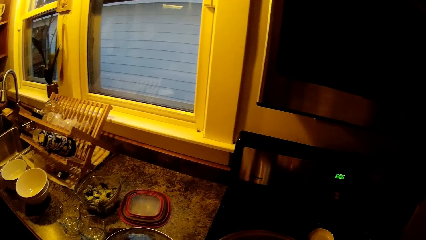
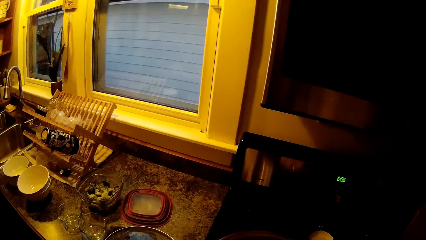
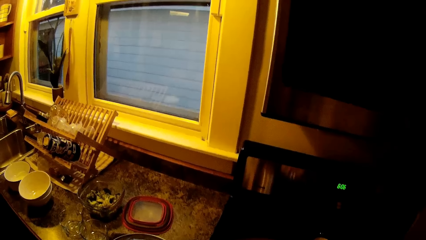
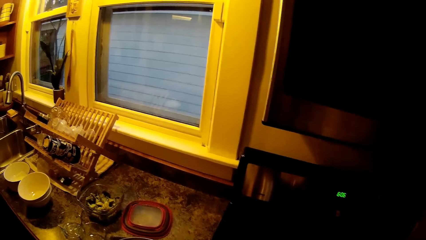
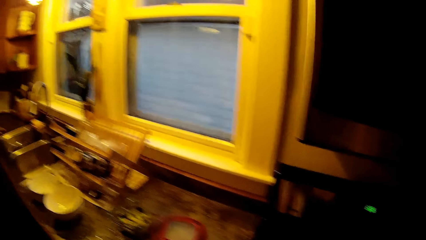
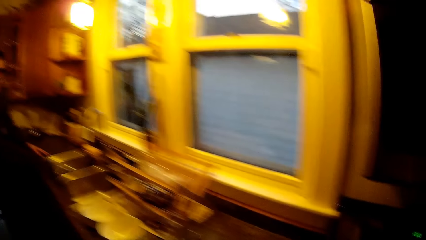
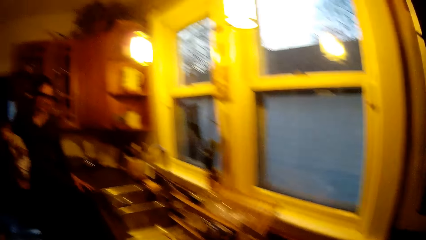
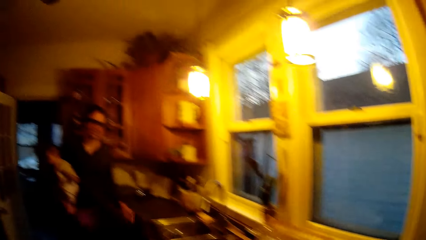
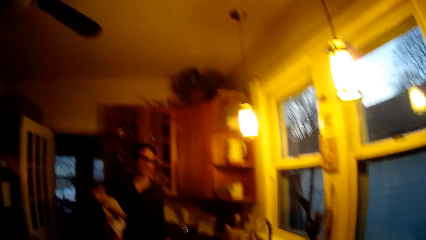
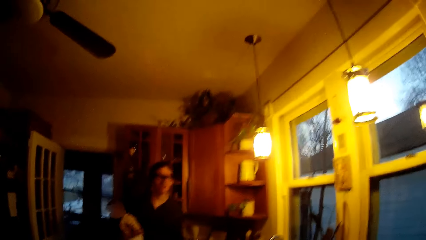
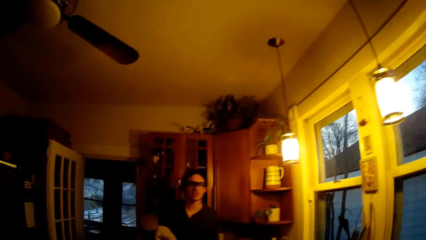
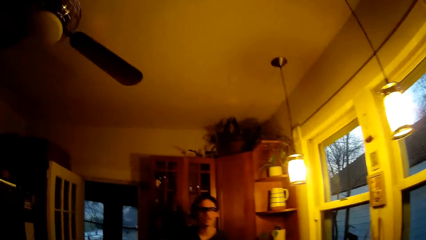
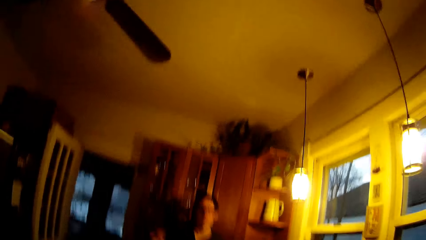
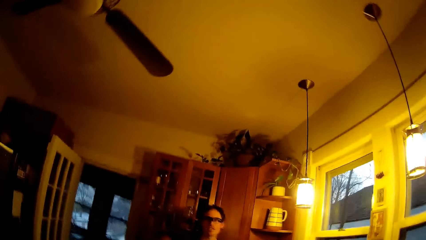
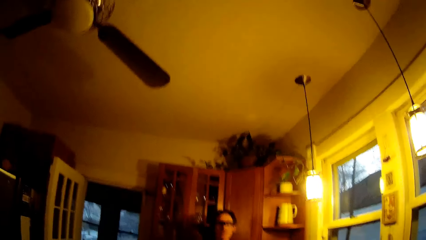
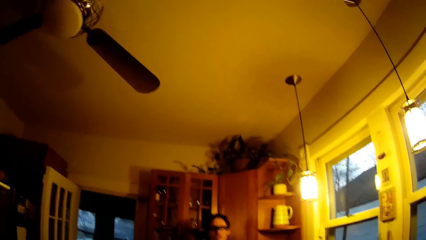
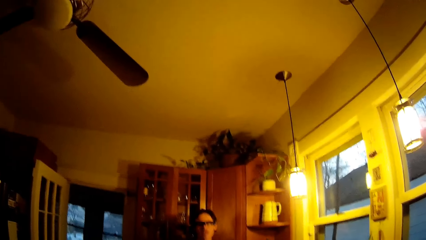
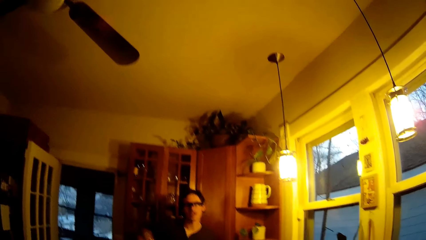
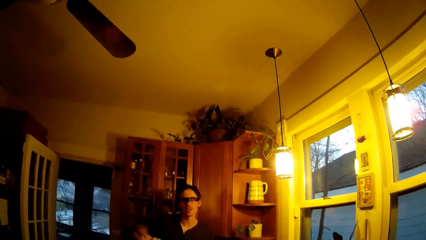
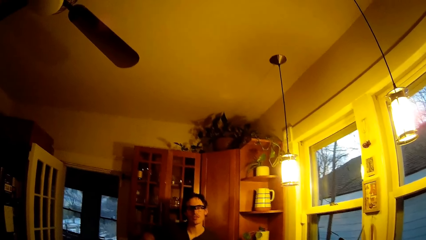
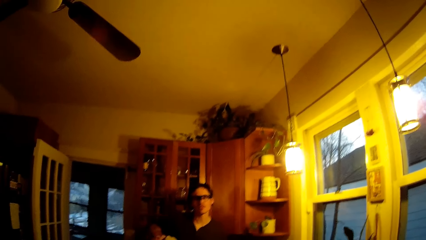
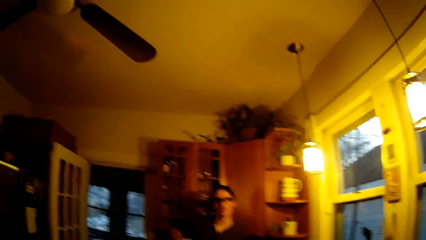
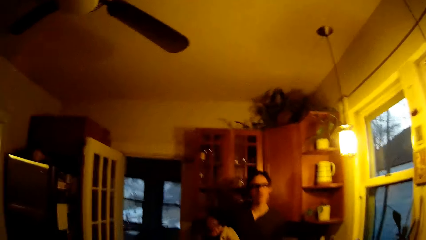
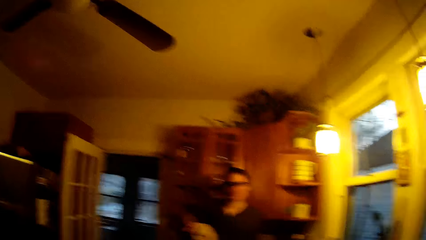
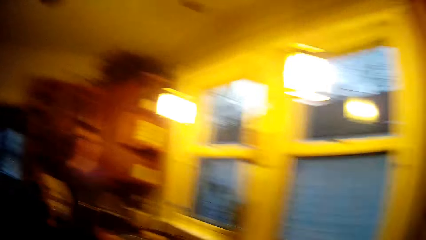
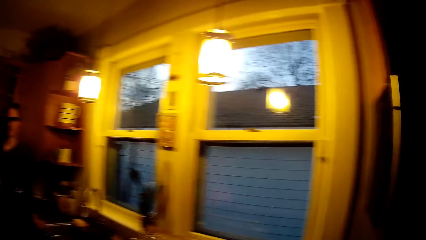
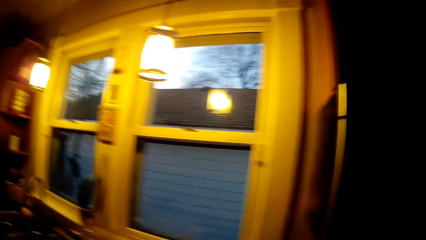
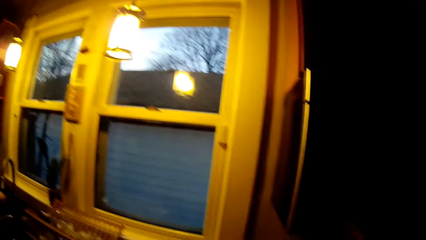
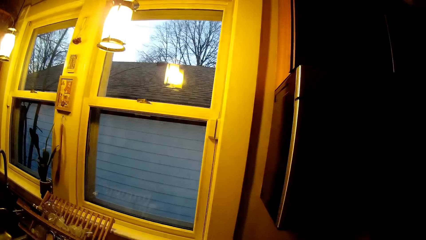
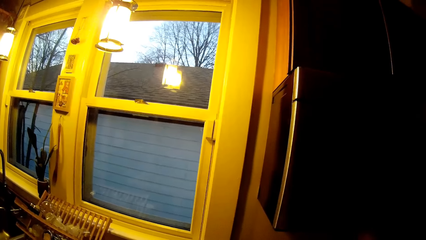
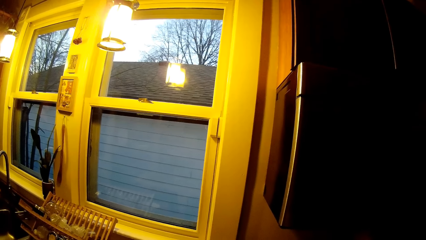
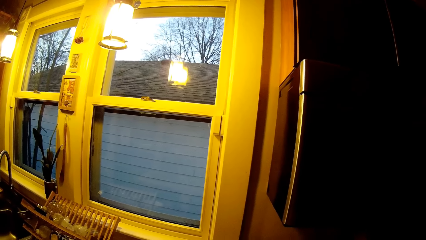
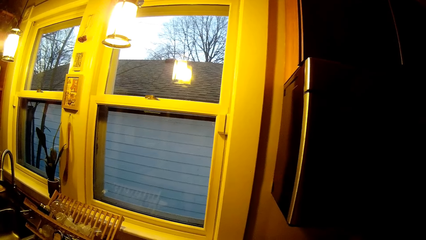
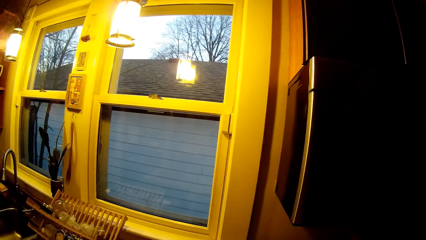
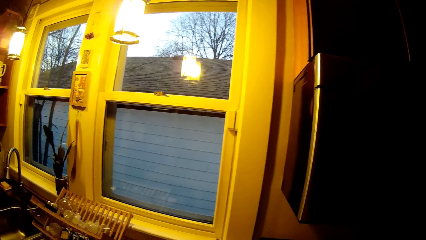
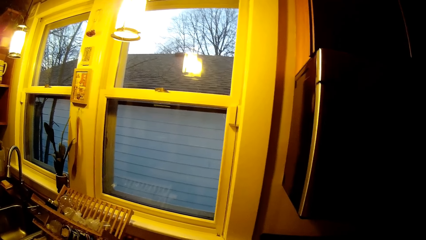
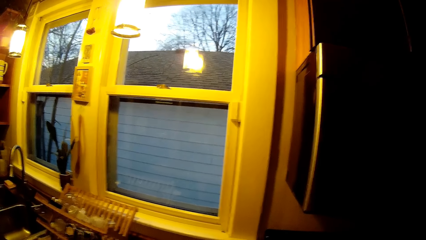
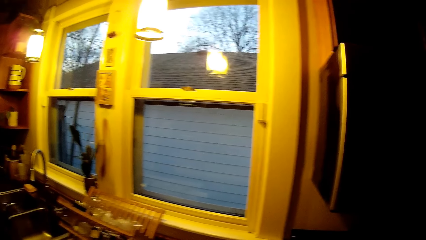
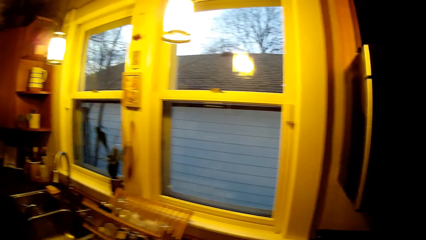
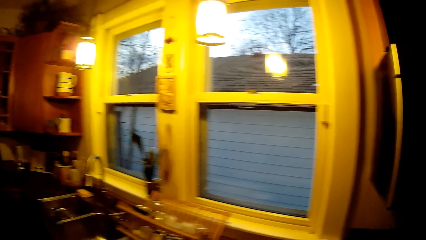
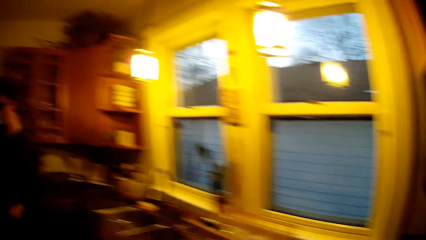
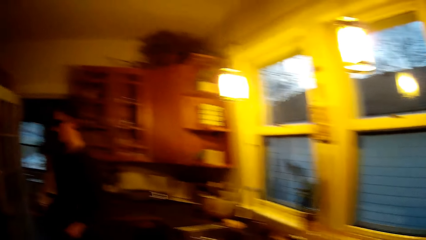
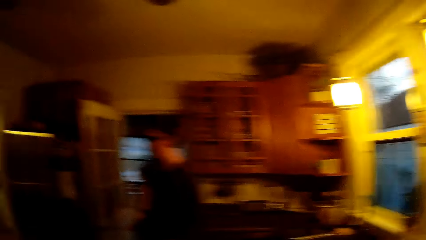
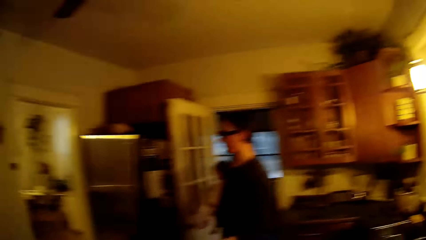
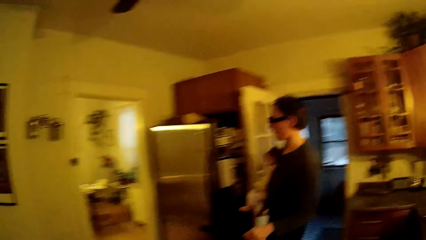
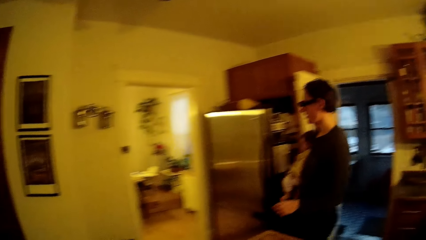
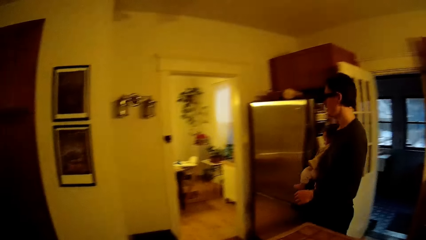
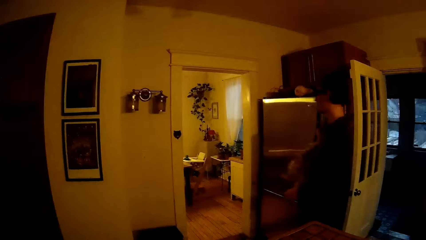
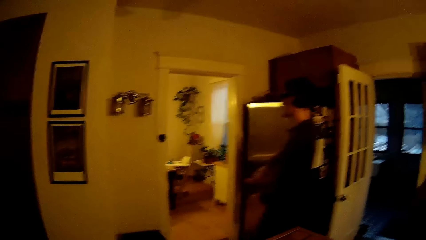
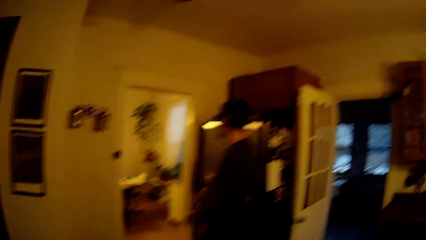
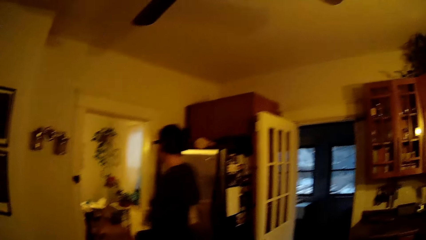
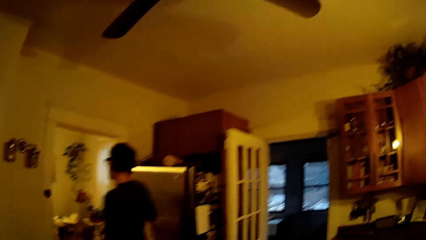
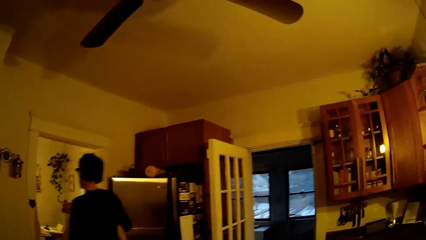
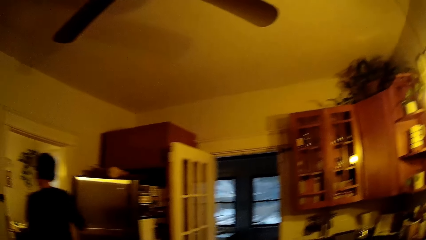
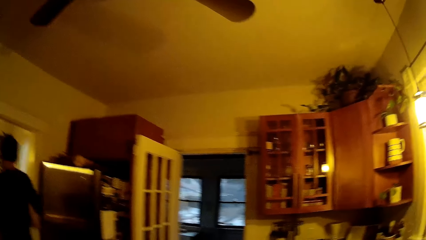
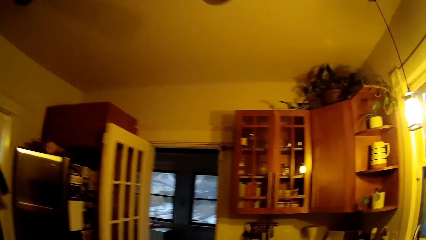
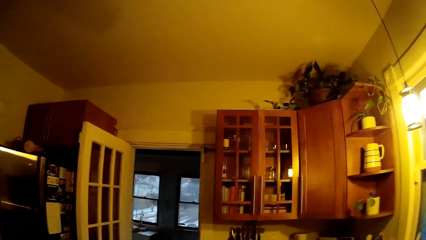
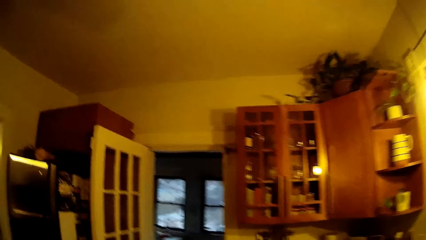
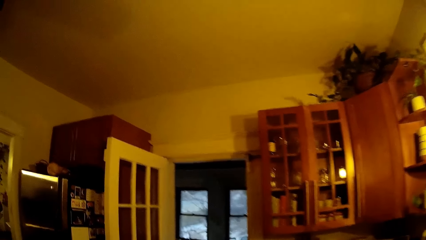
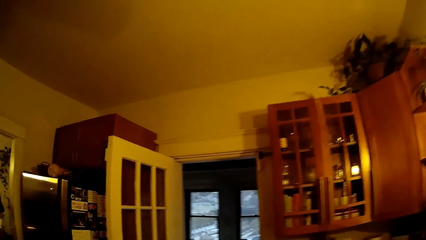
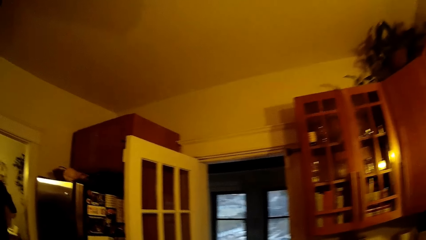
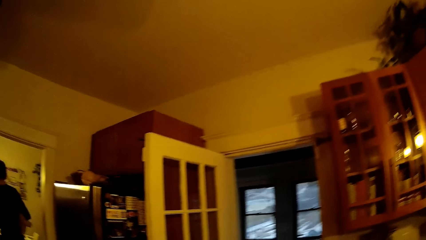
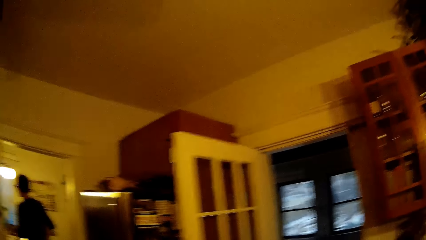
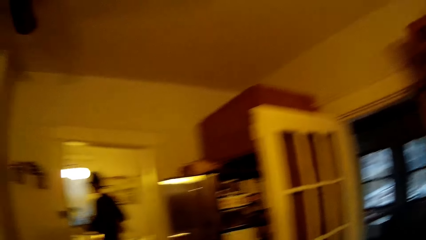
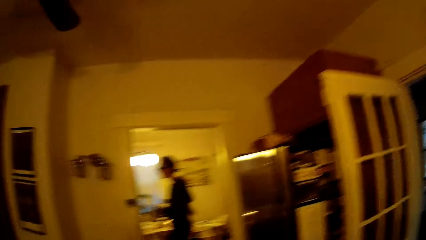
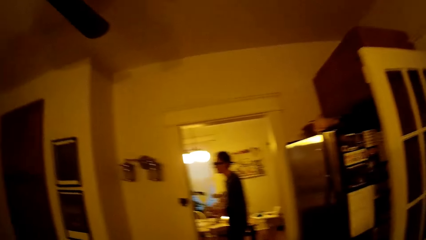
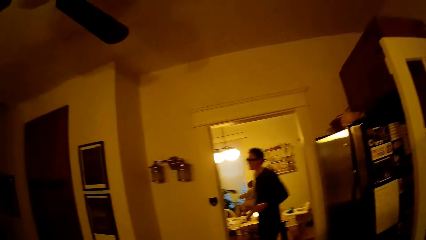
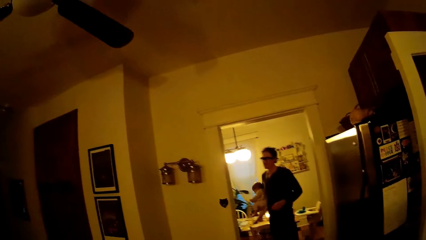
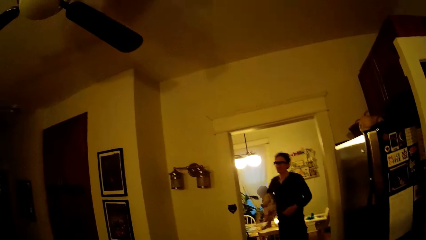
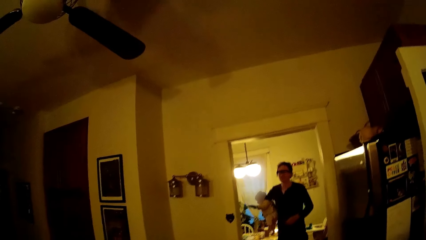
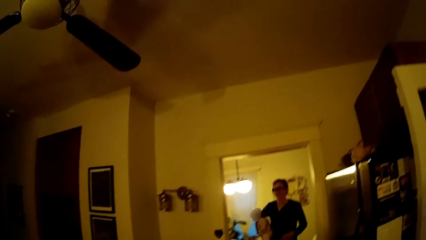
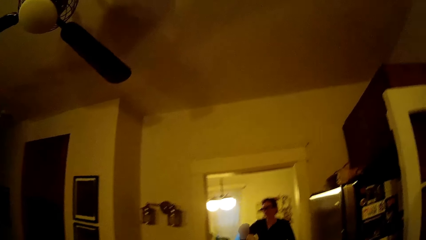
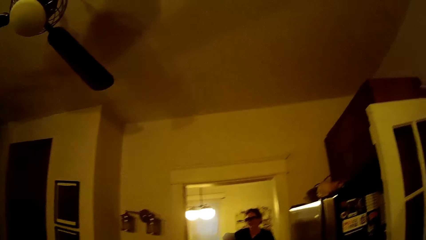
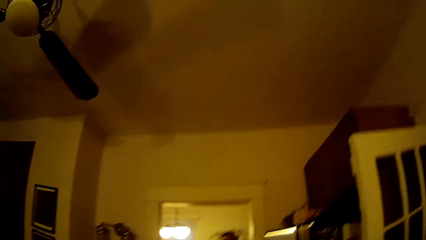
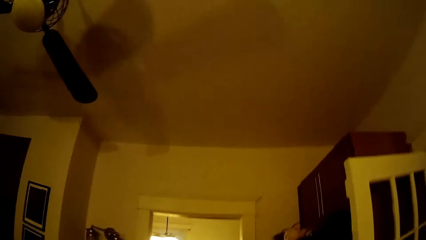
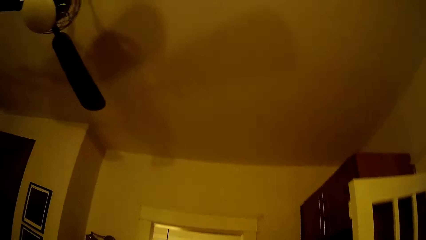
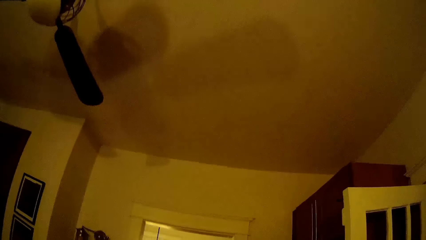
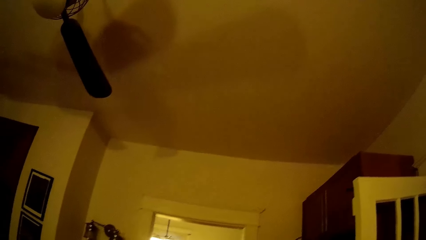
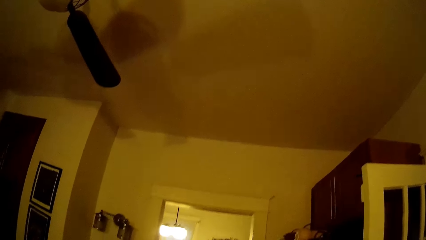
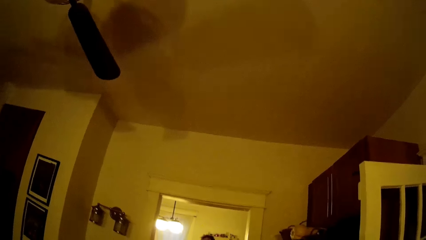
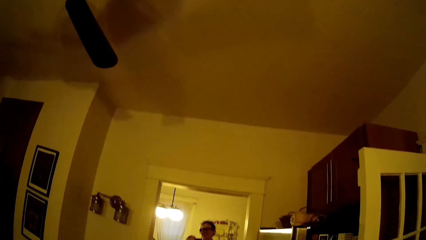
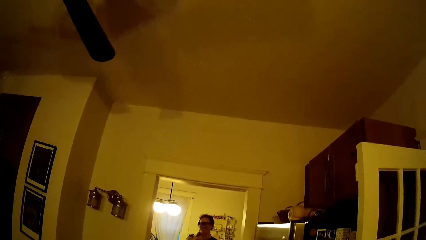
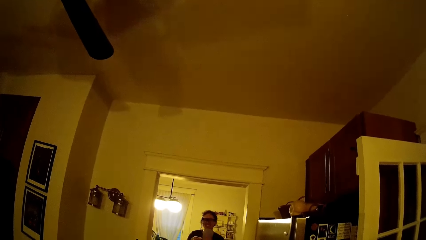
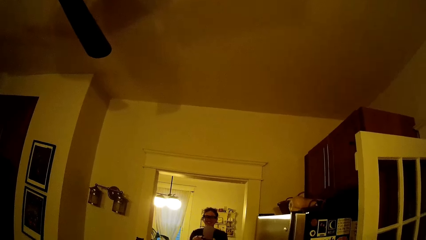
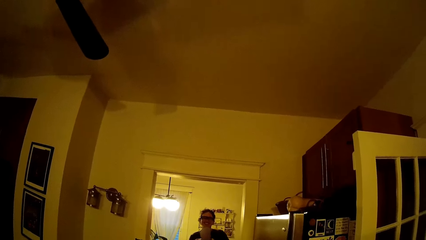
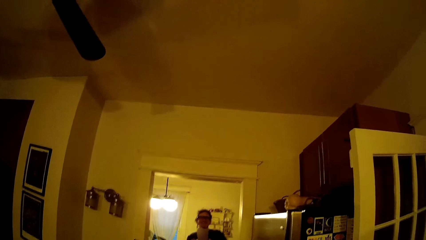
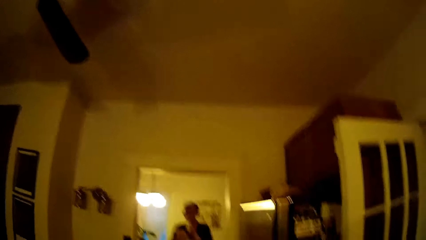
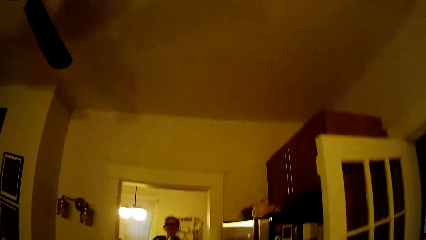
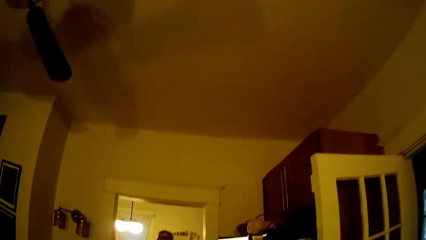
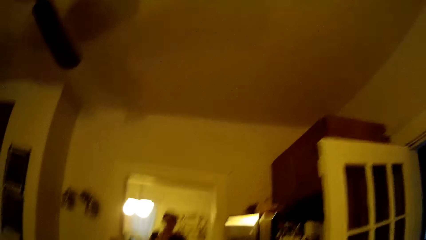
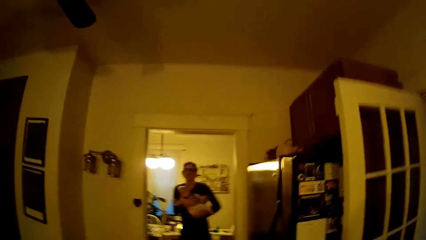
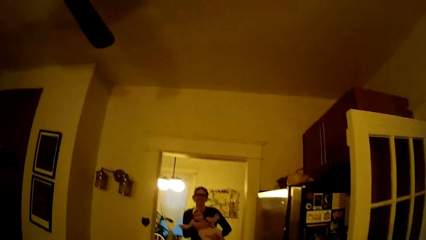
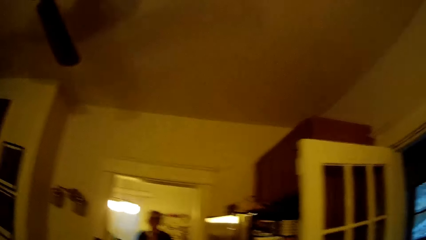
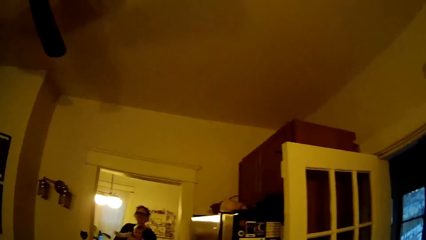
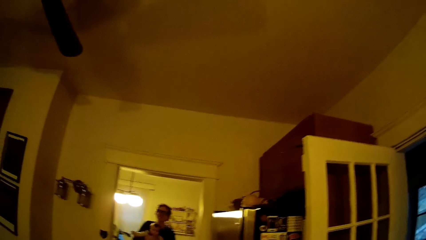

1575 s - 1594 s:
The camera wearer stares at a man. They stir food using a wooden ladle spoon. They stare at the man. The man walks in the kitchen. The man carries a child into the living room from the kitchen with both hands. The camera wearer walks in the kitchen. They stare at the man. They stare at the wall. The man plays with the child with both hands. The camera wearer converses with the man.
